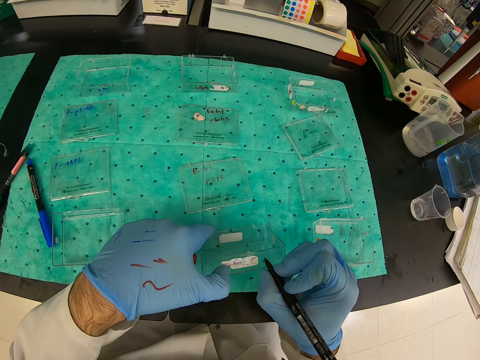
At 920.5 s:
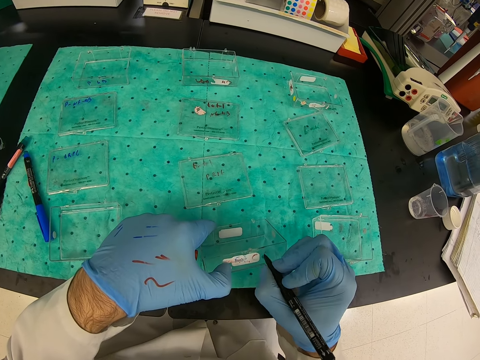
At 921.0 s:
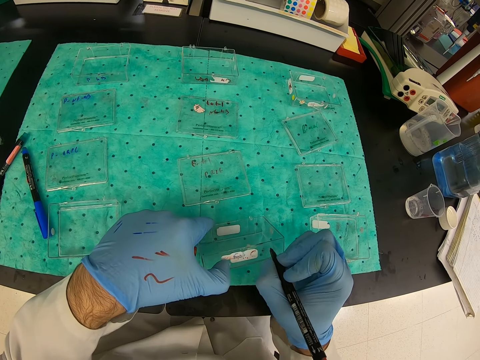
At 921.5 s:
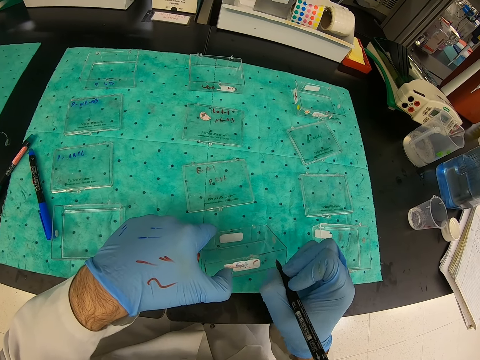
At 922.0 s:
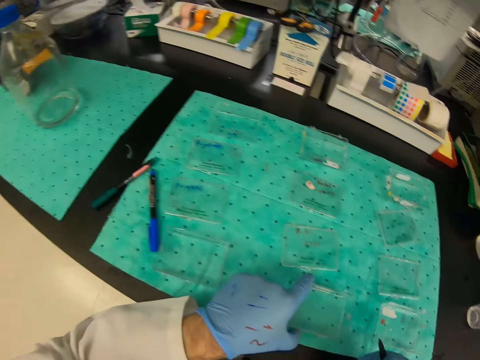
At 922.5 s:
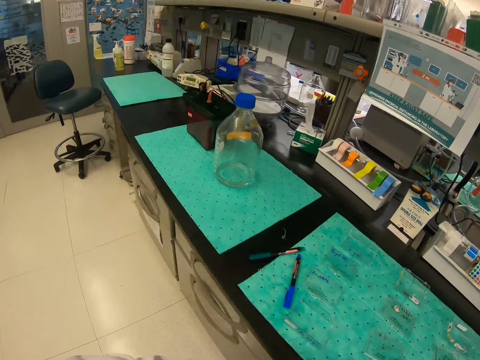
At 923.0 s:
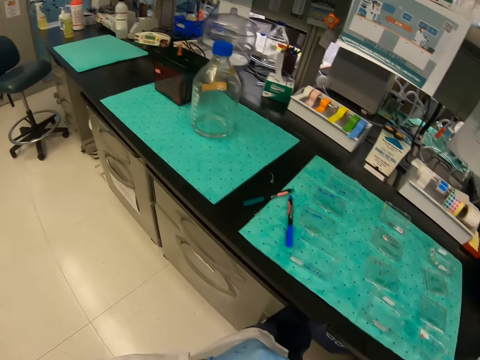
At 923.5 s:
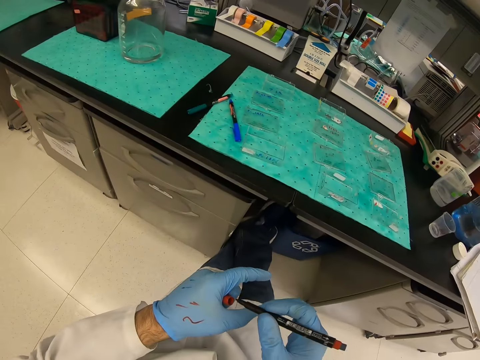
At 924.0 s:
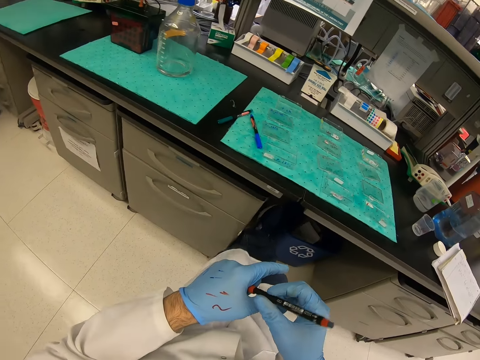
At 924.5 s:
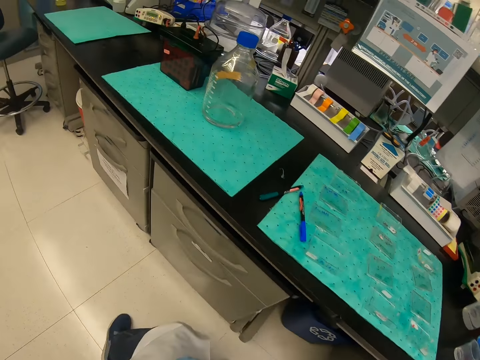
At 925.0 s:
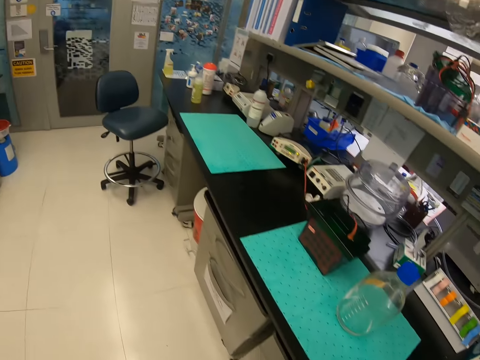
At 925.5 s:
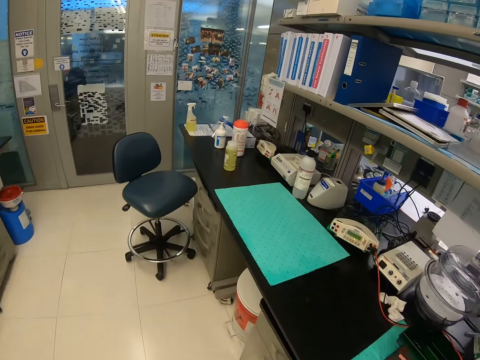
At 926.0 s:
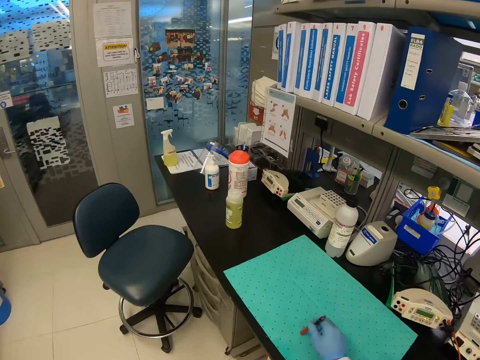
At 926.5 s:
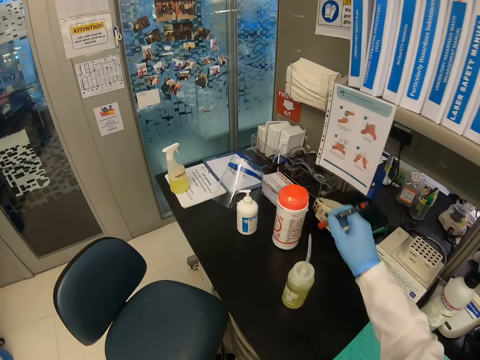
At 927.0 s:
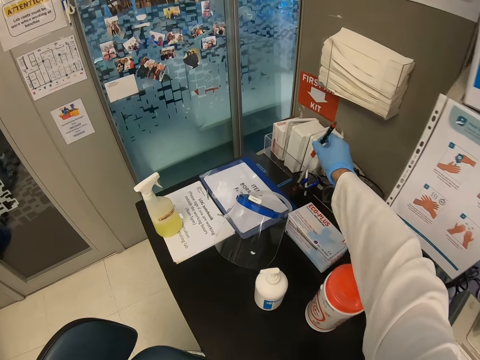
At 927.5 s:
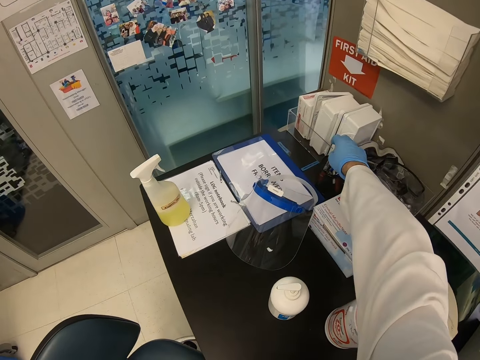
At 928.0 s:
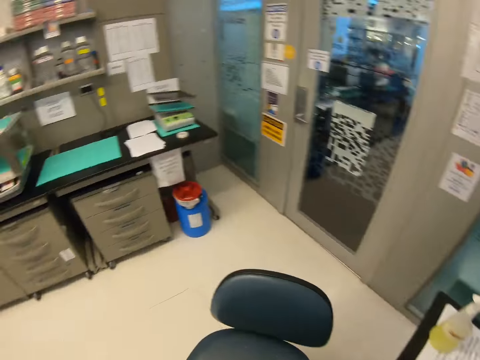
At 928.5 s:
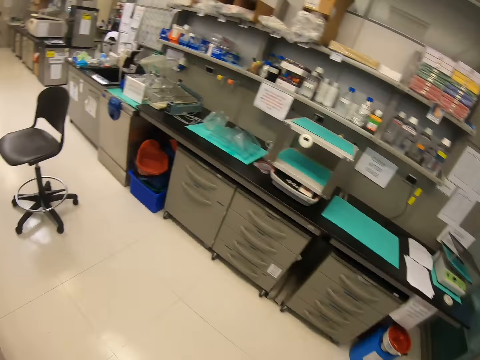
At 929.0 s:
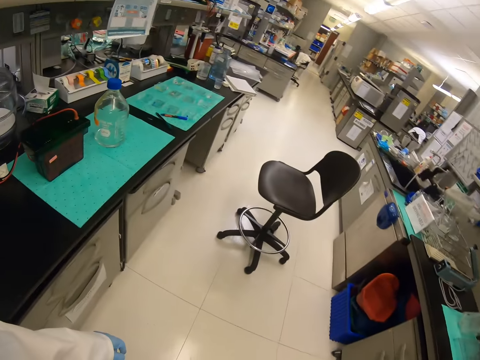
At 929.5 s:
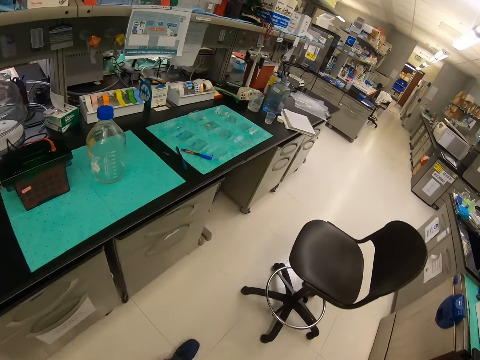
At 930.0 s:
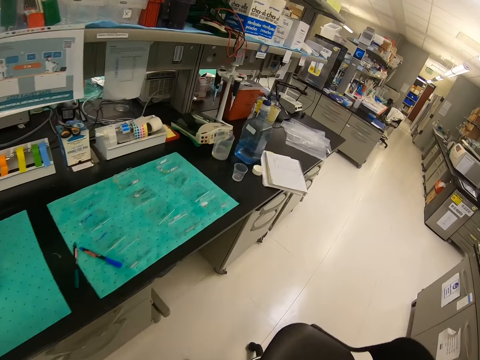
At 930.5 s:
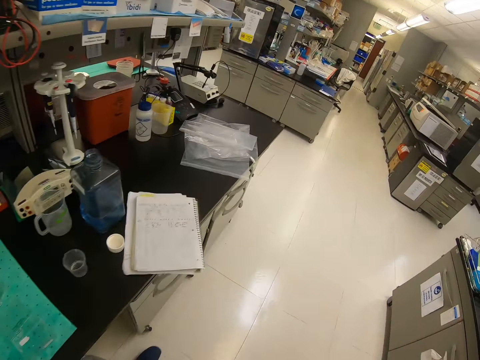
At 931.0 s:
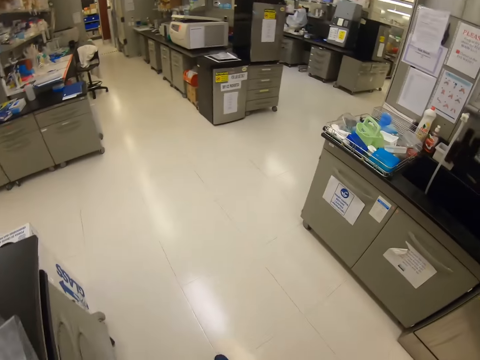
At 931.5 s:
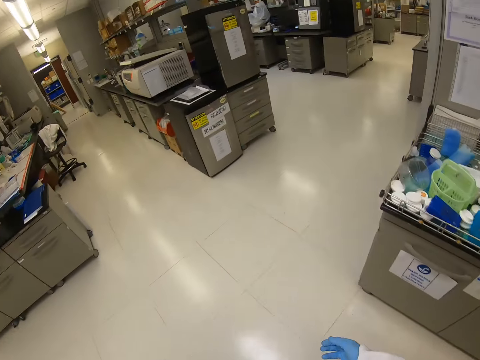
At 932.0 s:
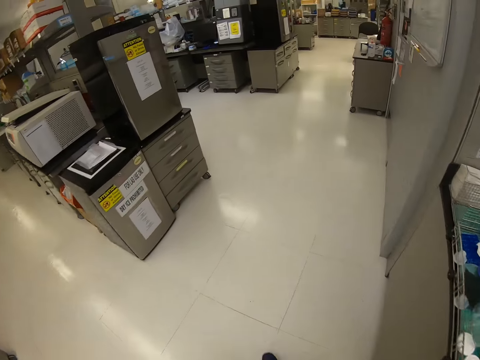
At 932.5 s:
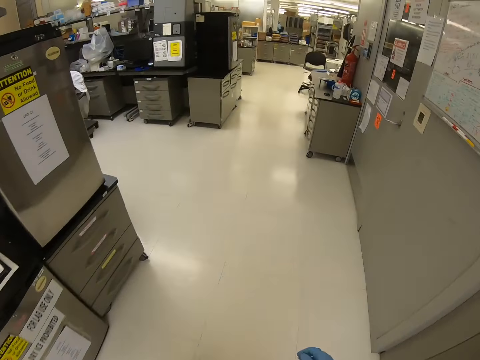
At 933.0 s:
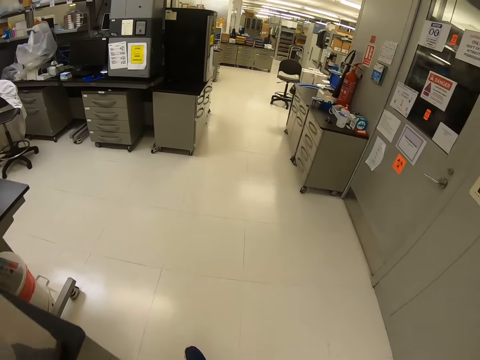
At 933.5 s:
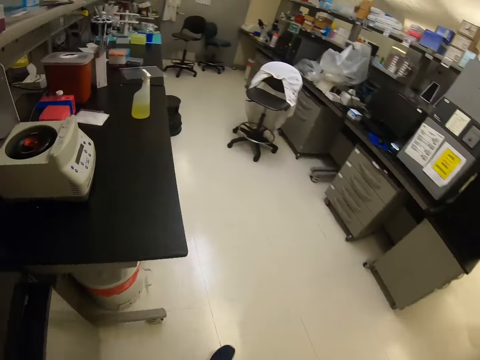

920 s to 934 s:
The camera wearer writes on a container with a felt pen. He closes the felt pen with its lid. He puts down the felt pen on his right hand in a tin. He walks in the laboratory.

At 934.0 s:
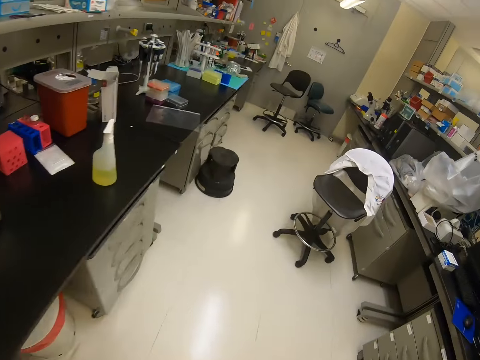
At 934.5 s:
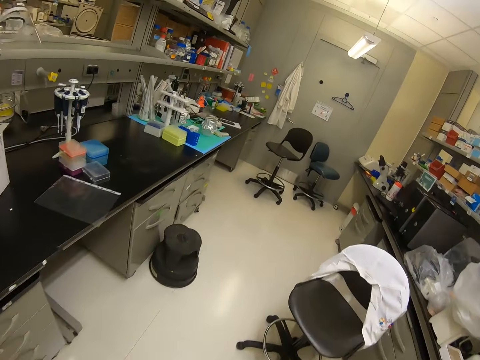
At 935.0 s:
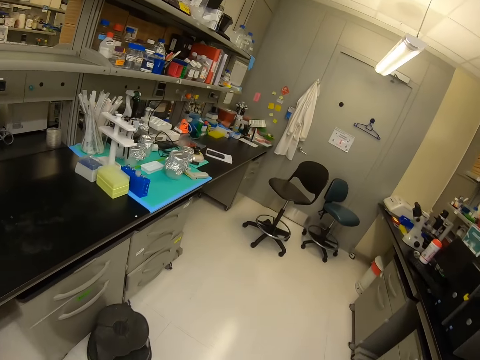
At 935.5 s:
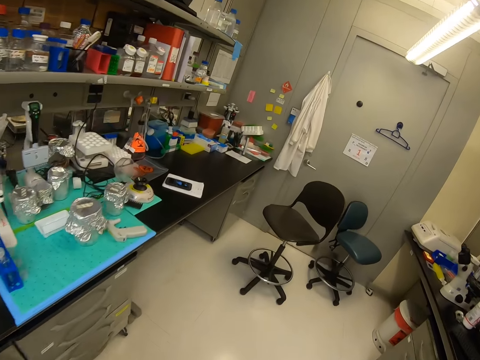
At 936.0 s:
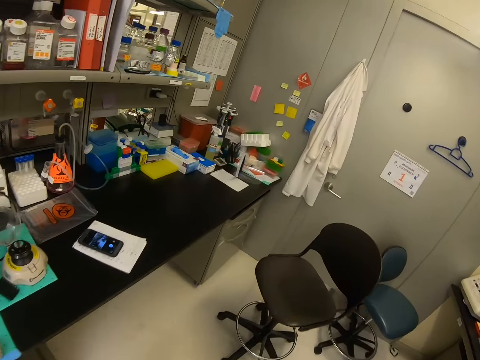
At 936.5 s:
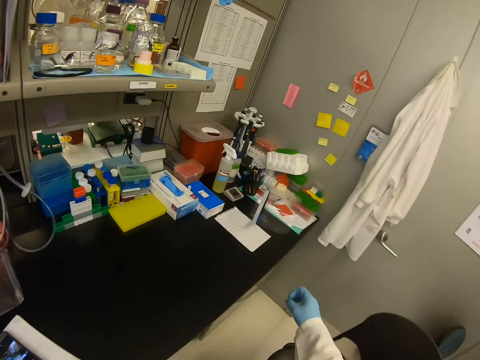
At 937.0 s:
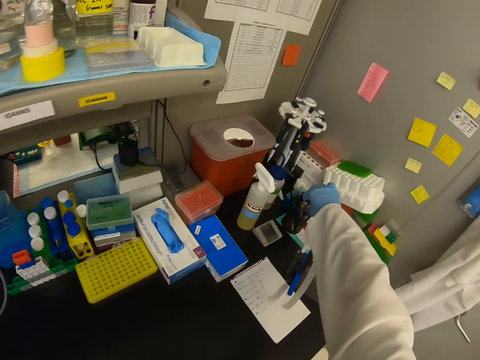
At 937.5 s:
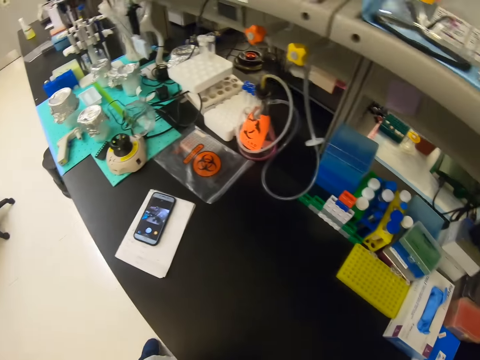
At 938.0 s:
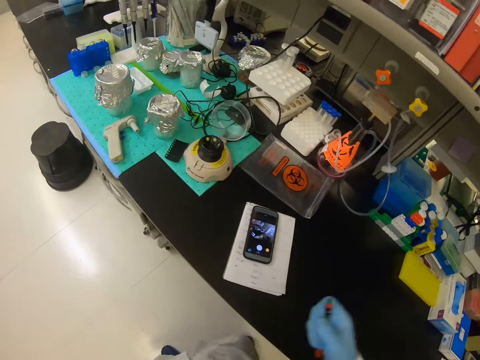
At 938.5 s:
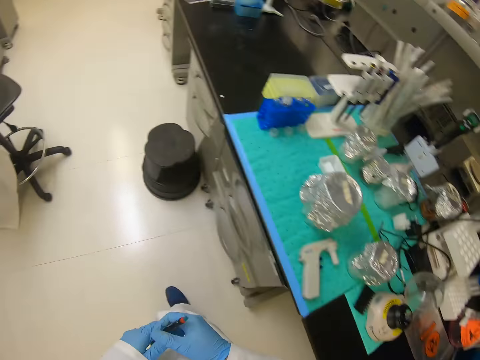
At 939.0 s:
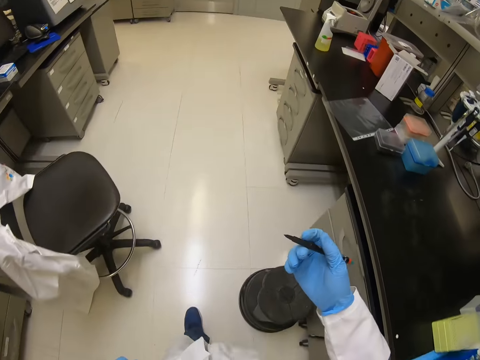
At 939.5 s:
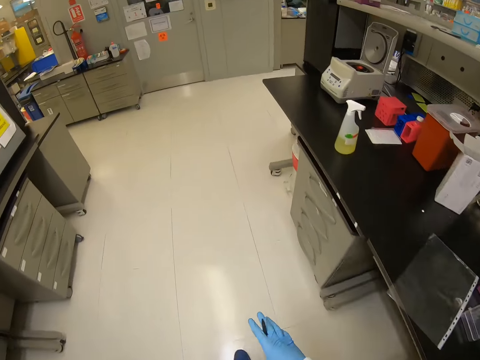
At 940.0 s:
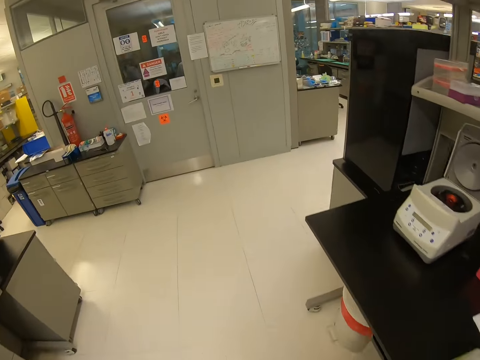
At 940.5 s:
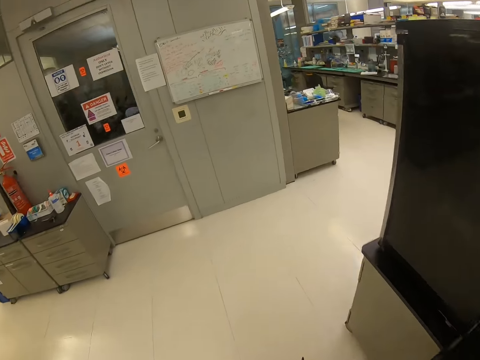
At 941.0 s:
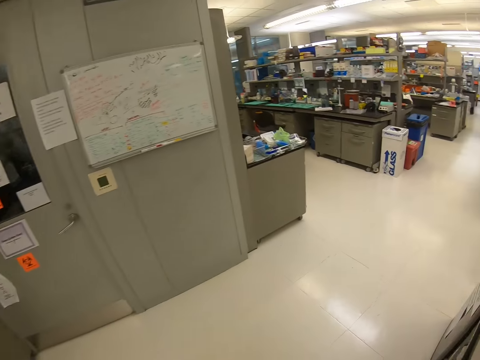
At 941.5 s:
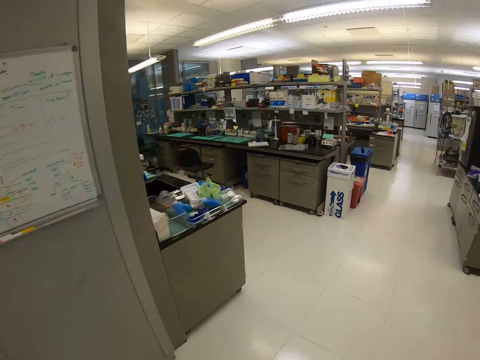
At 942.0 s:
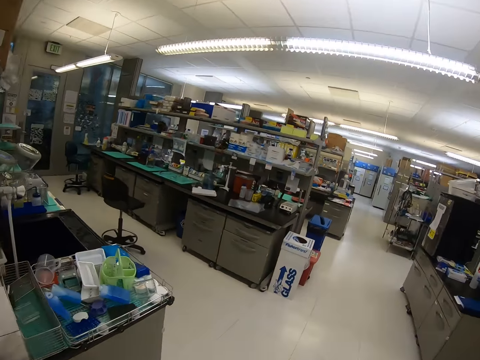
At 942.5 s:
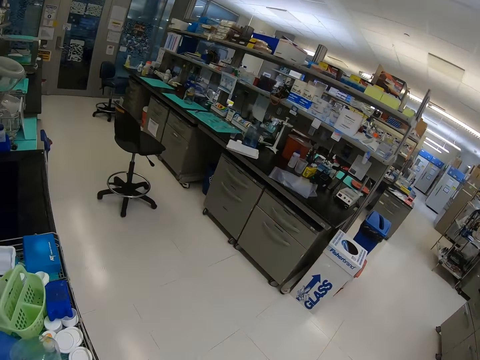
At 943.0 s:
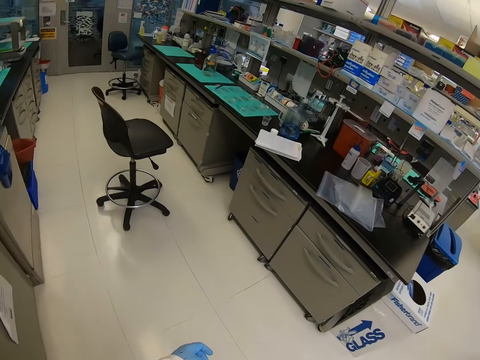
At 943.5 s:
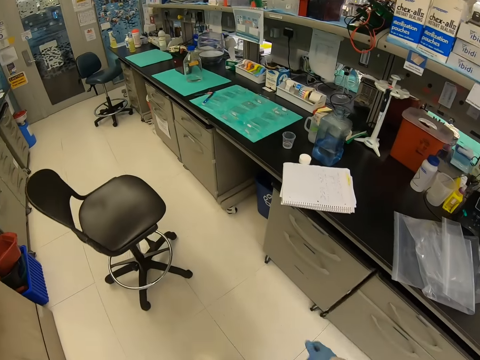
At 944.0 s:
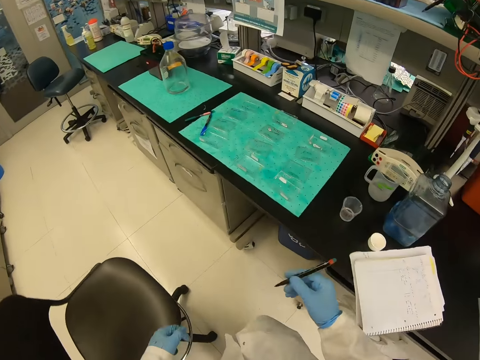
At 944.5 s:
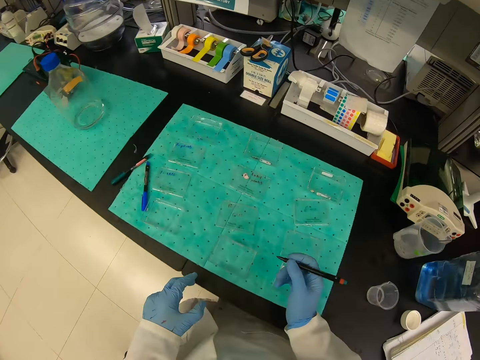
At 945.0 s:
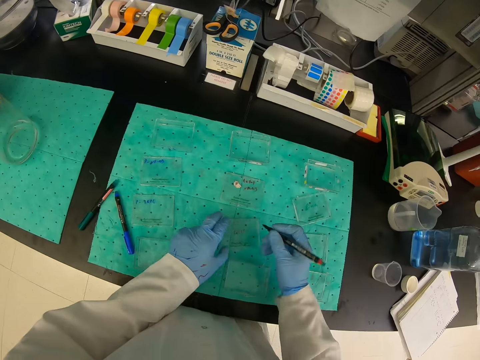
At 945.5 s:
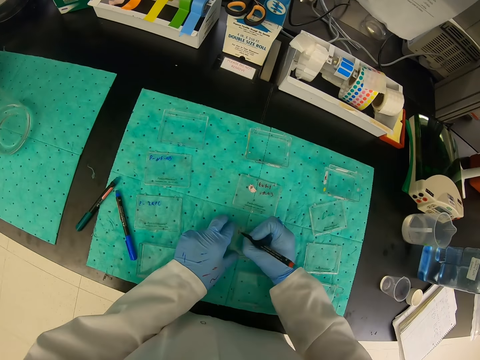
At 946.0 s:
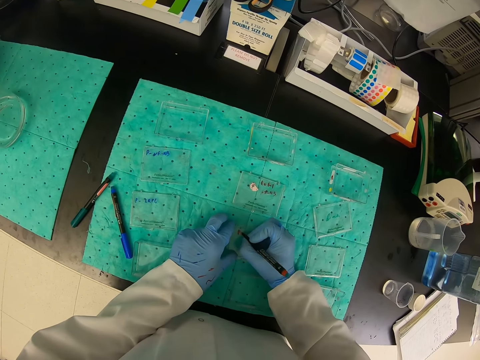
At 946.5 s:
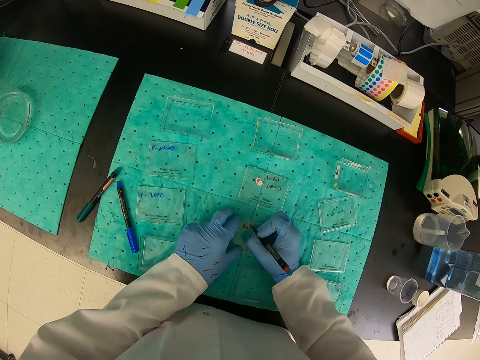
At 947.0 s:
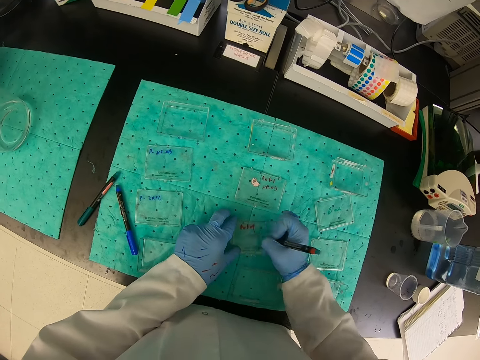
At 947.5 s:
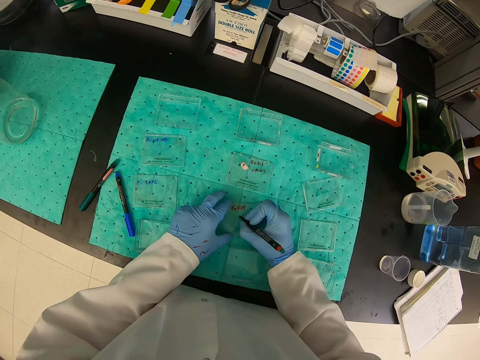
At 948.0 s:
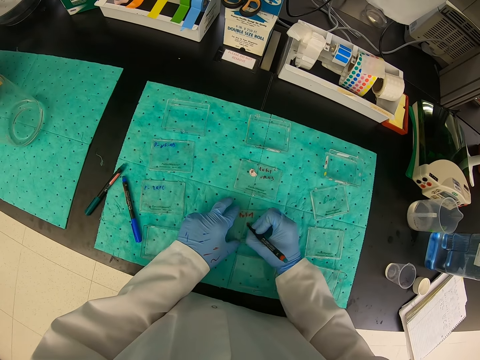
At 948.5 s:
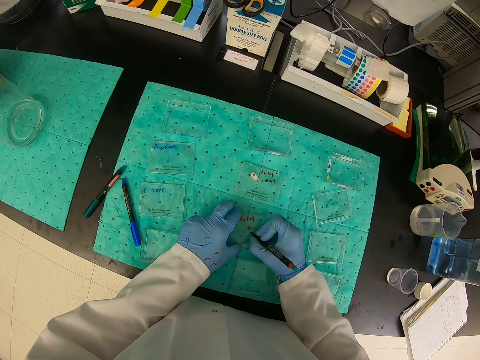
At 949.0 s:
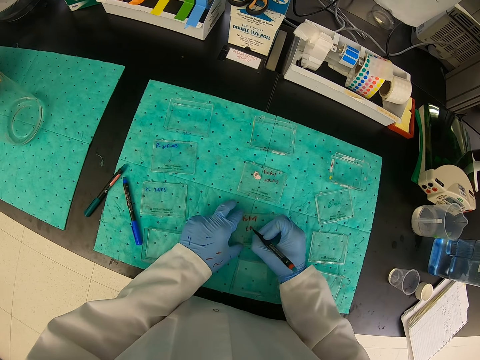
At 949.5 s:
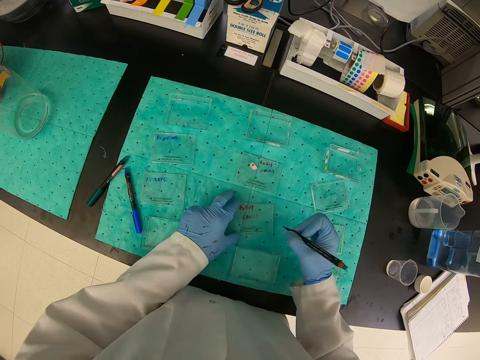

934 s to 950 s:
The camera wearer picks up a felt pen with his right hand. He walks in the laboratory. He writes on a container with the felt pen.
